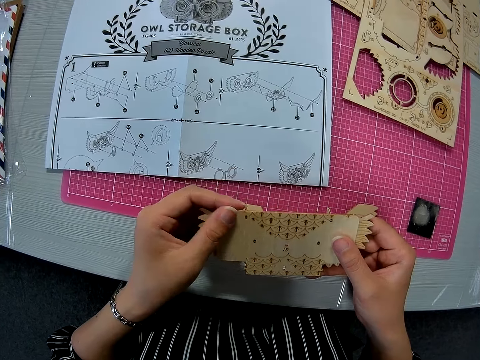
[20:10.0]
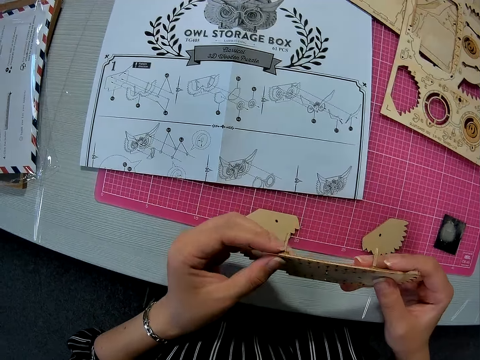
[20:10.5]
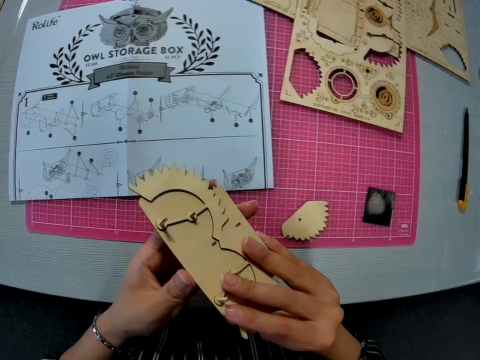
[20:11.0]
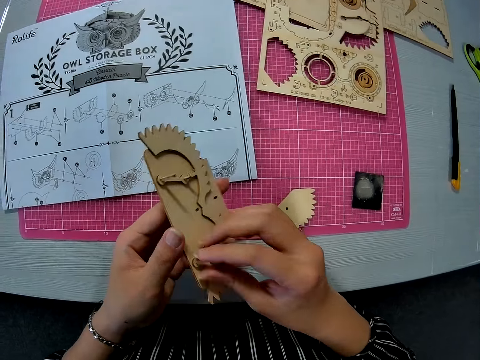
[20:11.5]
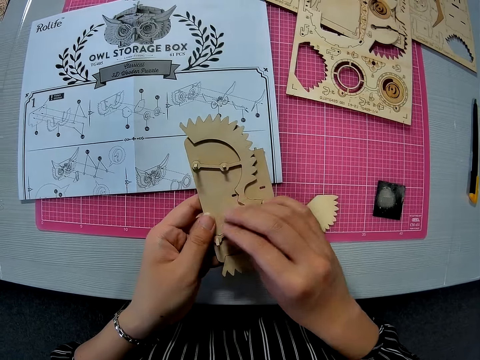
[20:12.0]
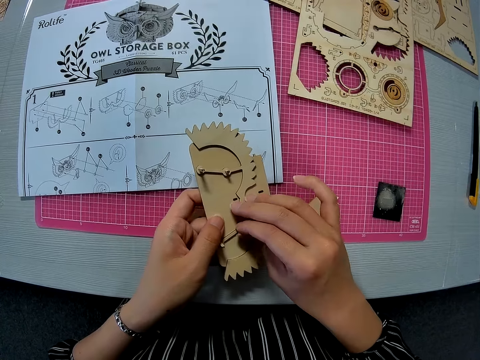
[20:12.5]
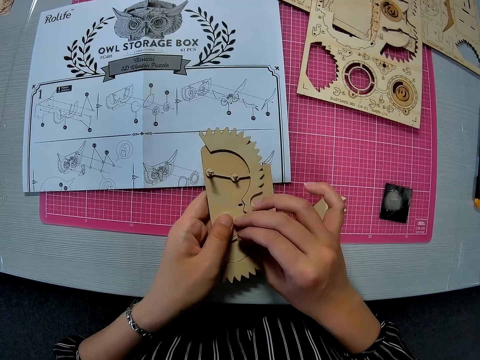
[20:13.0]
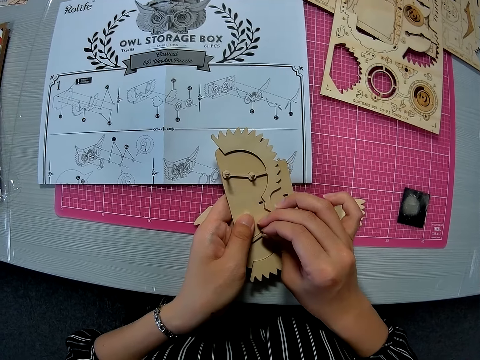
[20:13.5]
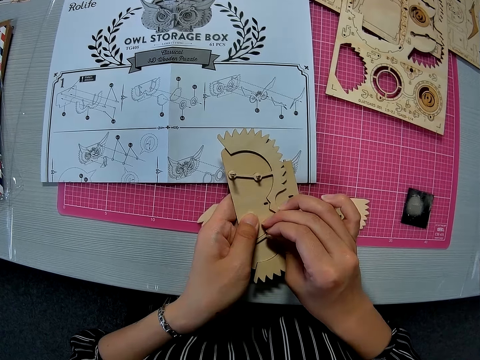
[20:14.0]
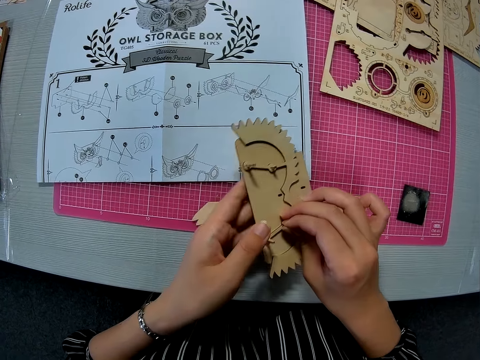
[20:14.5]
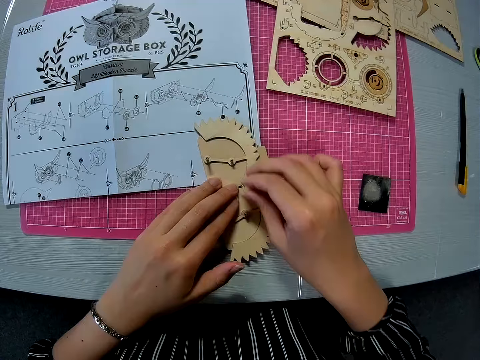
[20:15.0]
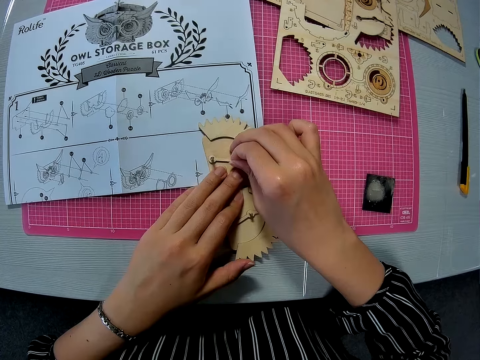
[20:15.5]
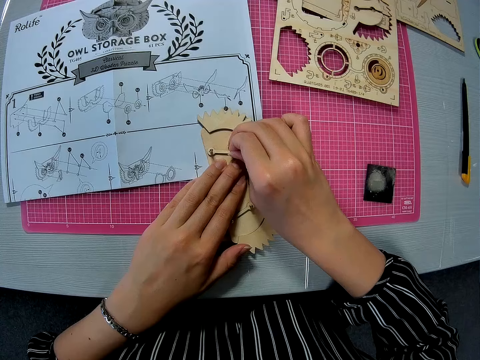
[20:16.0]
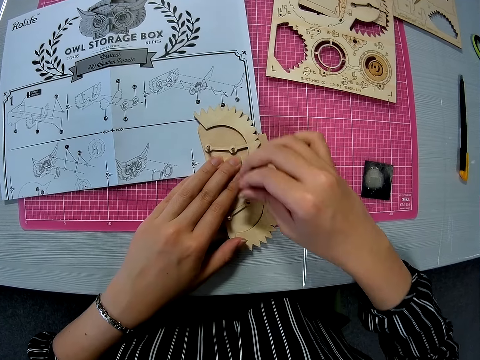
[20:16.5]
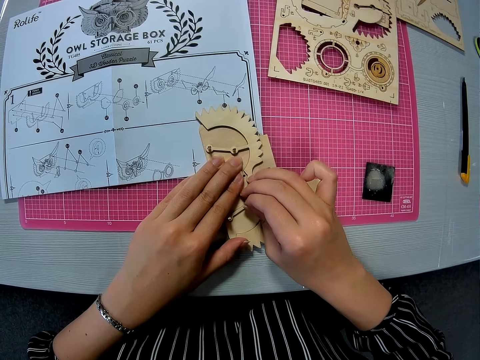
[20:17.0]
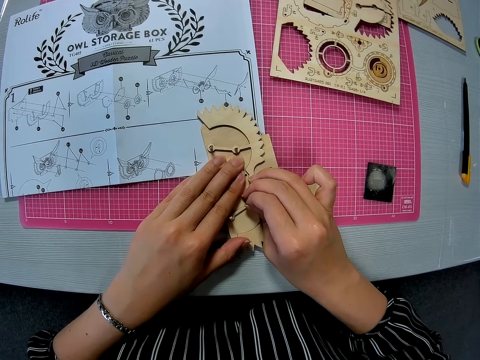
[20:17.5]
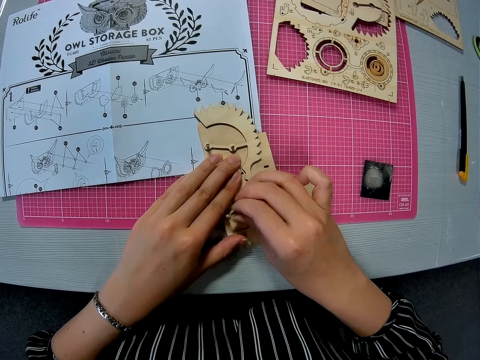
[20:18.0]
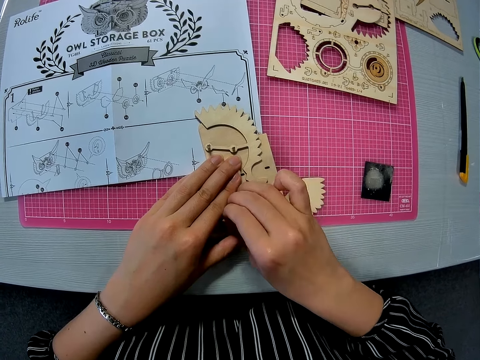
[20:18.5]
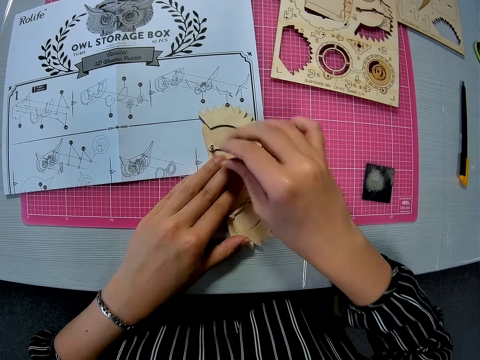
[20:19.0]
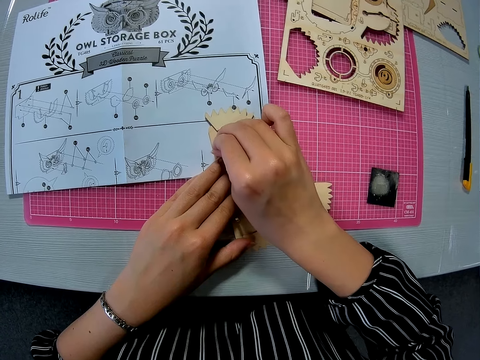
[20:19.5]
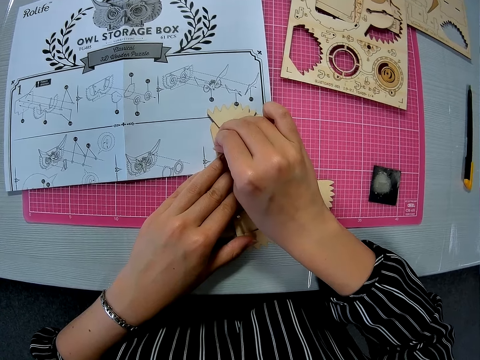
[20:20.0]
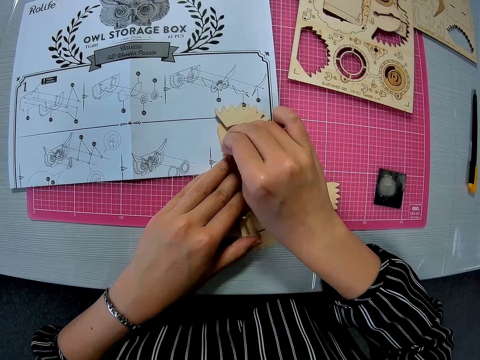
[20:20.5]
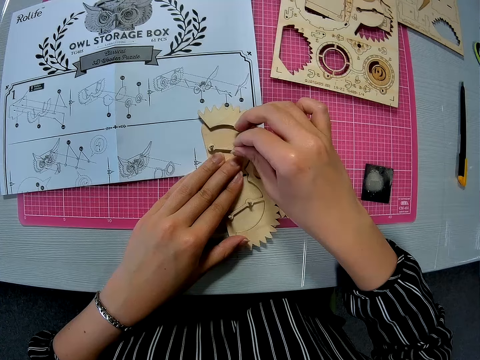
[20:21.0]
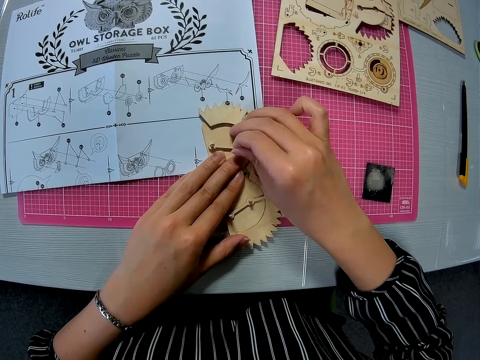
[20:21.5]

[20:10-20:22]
The camera wearer turns the pegged piece over. They pull the pegs on the pegged piece and unscrew a piece of the crafting material. They drop the pegged piece on the pink sheet. They unscrew pieces of the crafting material.

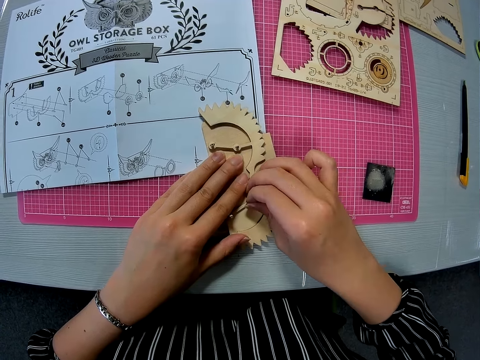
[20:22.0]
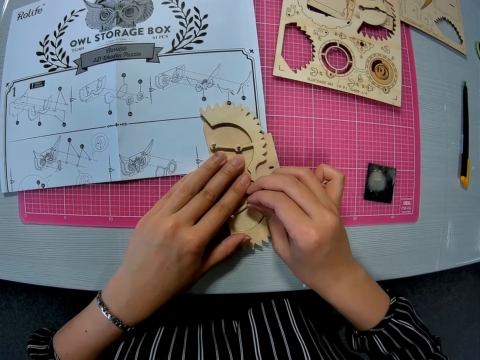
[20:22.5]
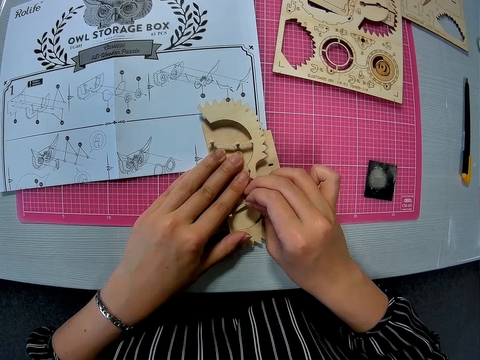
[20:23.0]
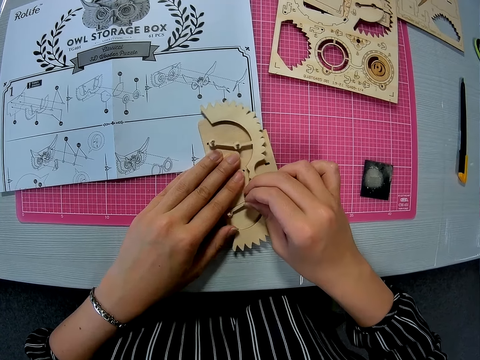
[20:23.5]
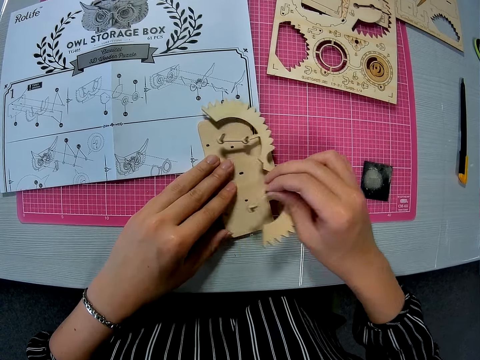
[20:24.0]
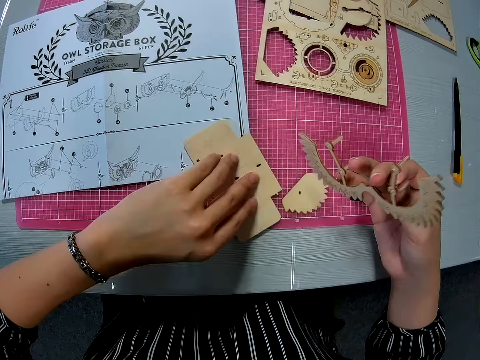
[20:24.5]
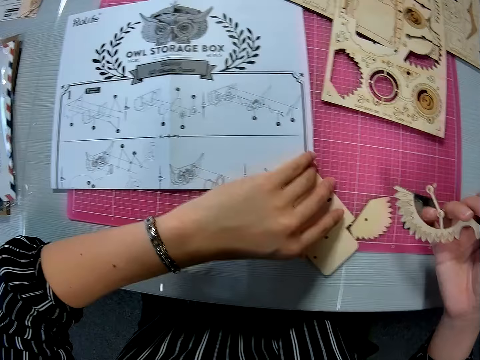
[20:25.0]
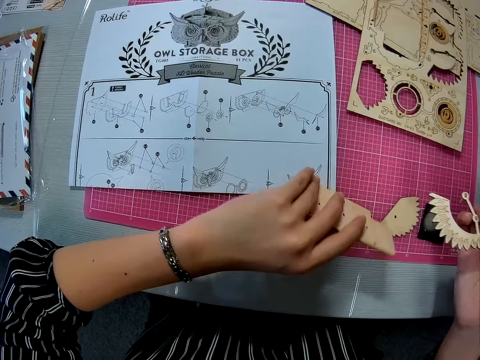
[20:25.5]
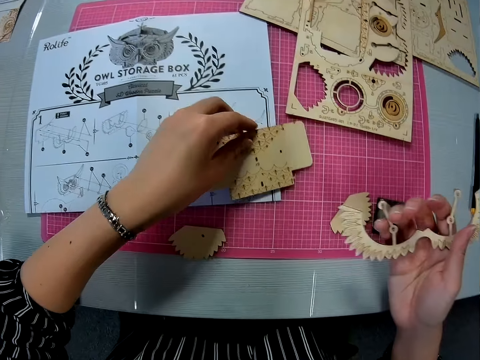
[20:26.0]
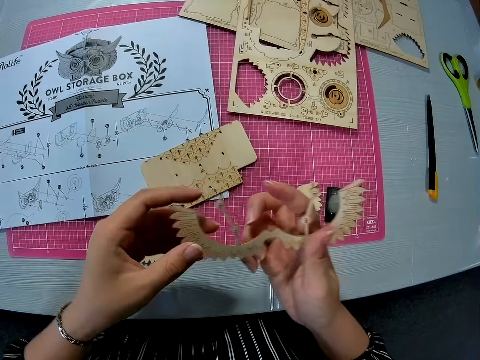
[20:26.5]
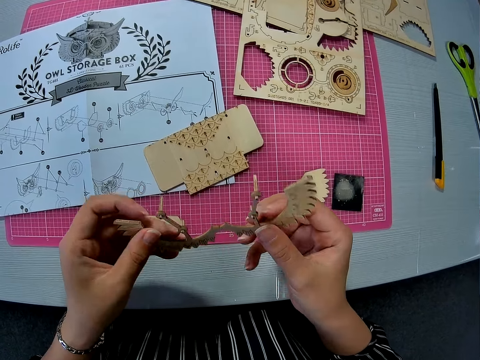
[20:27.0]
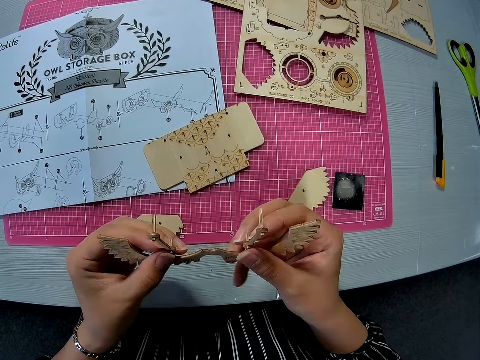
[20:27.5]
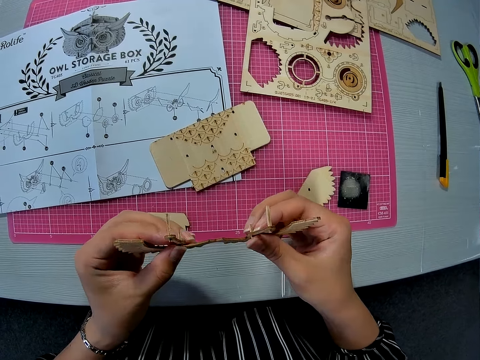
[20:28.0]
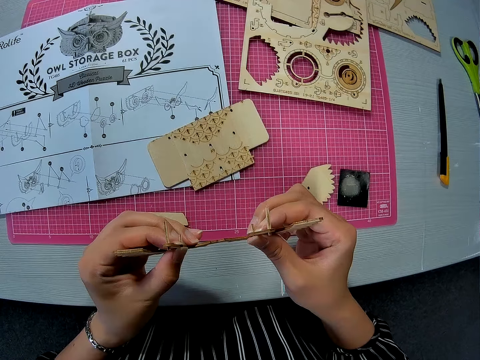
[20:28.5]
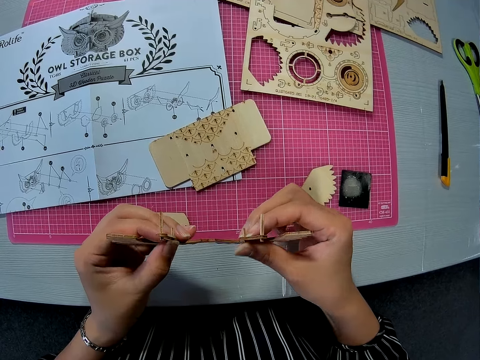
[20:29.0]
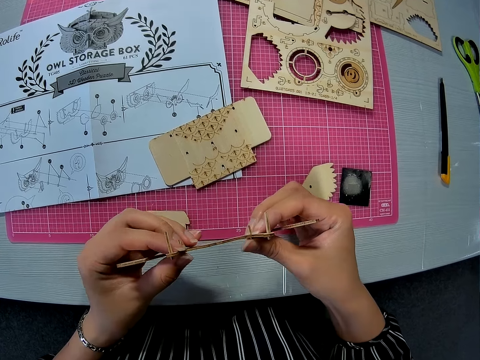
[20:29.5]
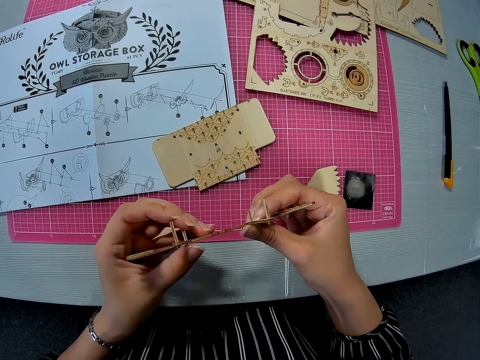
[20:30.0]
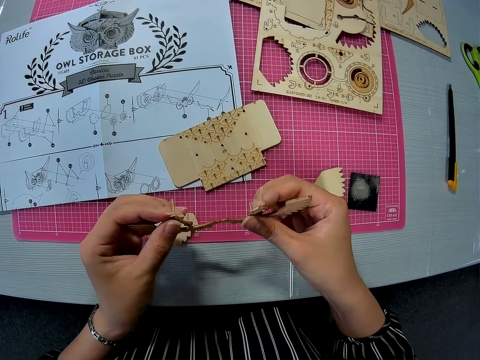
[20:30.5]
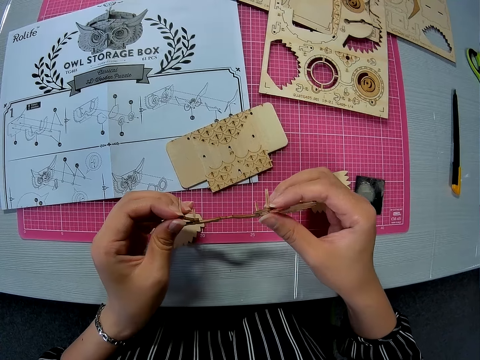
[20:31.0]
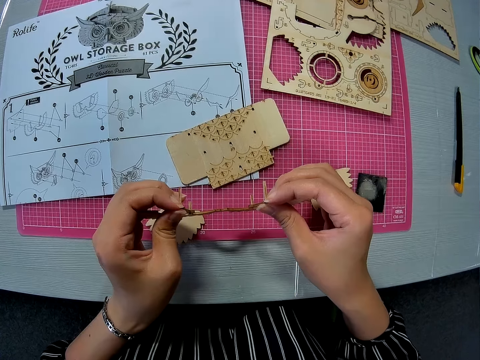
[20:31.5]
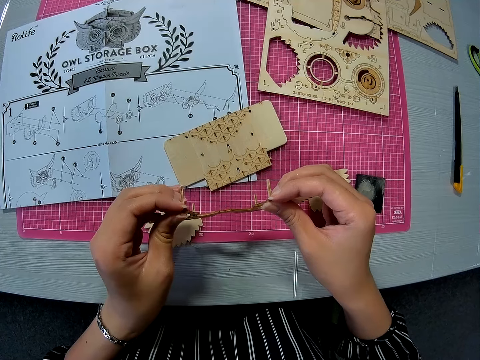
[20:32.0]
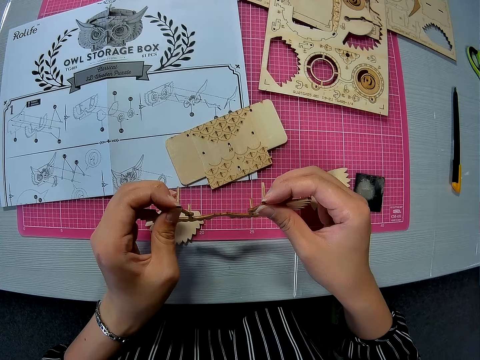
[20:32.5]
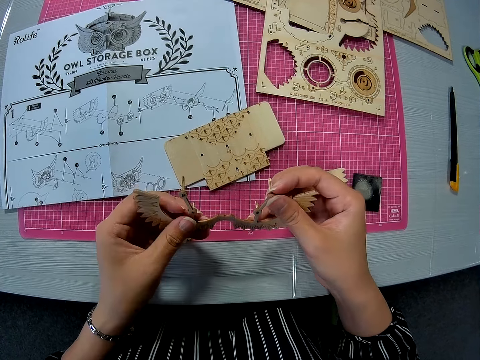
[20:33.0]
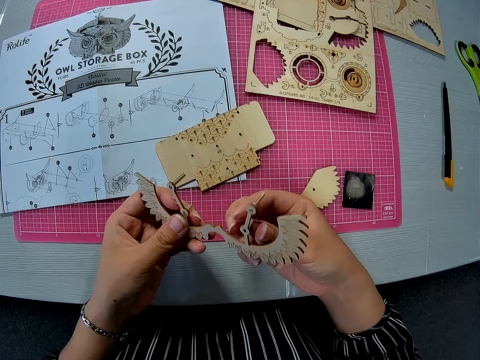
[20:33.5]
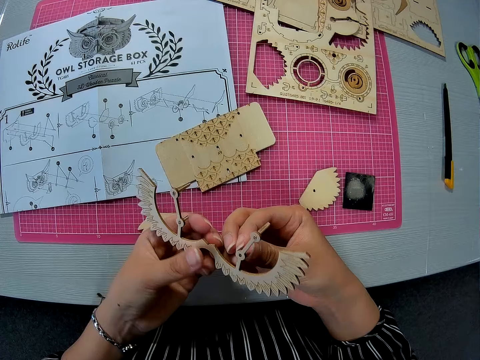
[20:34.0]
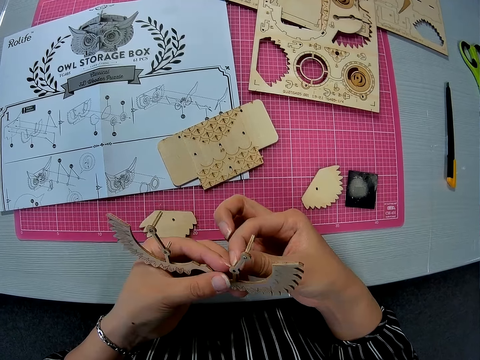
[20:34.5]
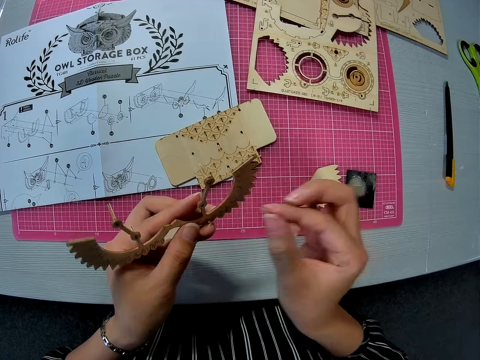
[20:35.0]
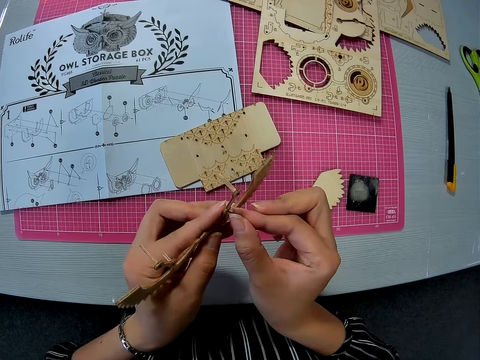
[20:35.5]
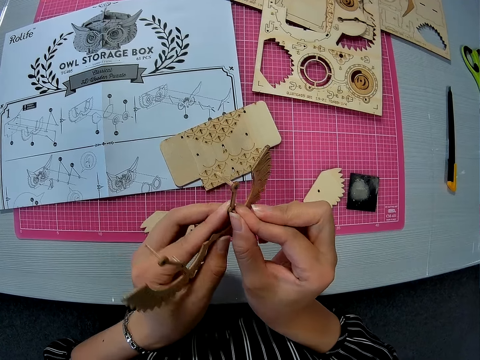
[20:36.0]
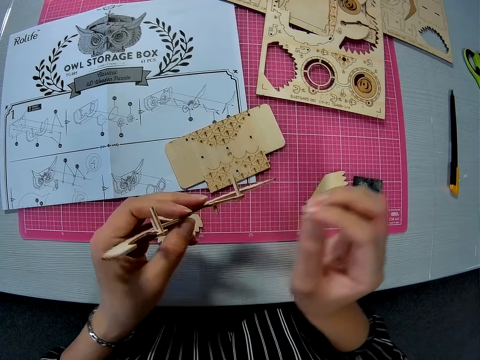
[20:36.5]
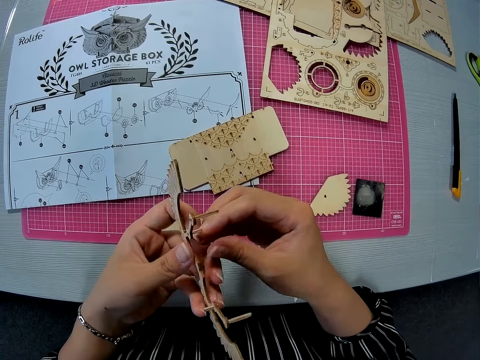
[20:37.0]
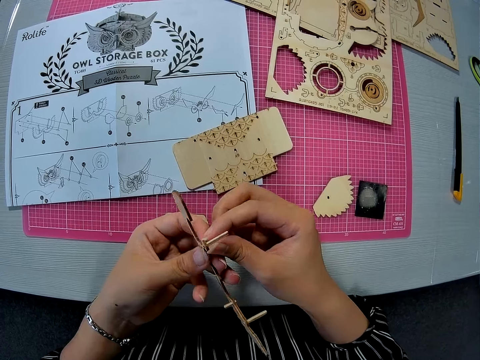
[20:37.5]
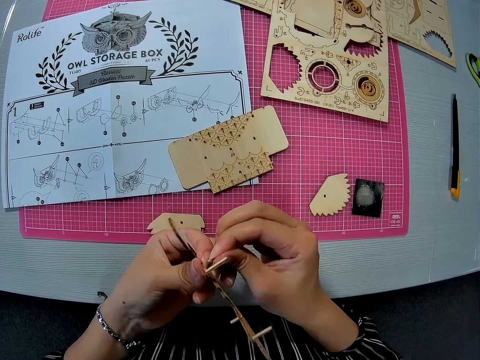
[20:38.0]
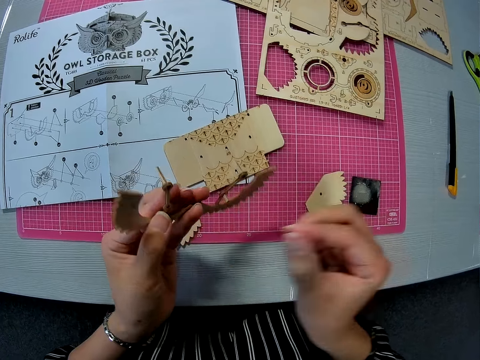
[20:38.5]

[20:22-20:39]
The camera wearer removes the carved piece from the other piece with her right hand. She flips over the other piece with her left hand. She picks the pieces of the crafting material from the cutting mat. She puts one of the crafting materials on the cutting mat. She holds the carved piece with both hands. She pushes the pegs in the carved piece with both hands. She adjusts pieces of the crafting material. She removes a peg from a hole in the carved piece with her right hand. She inserts the peg in a hole on the other side of the carved piece. She removes a peg from a hole in the carved piece.
